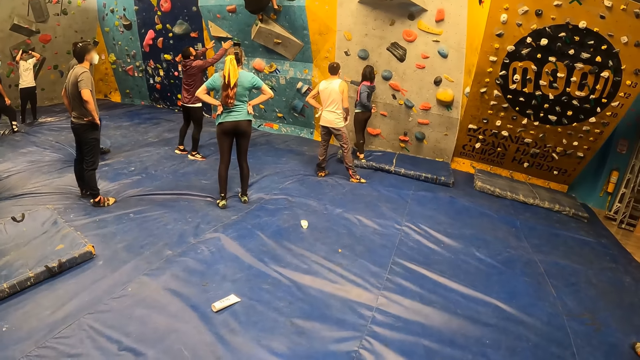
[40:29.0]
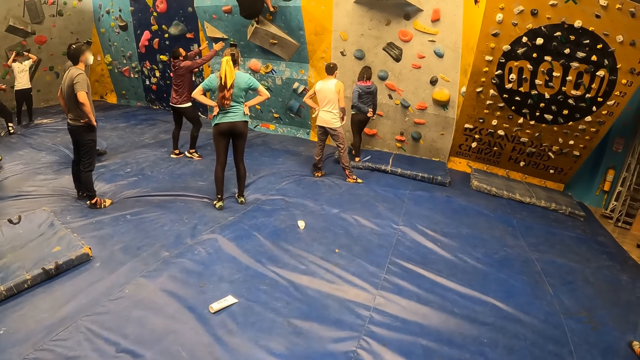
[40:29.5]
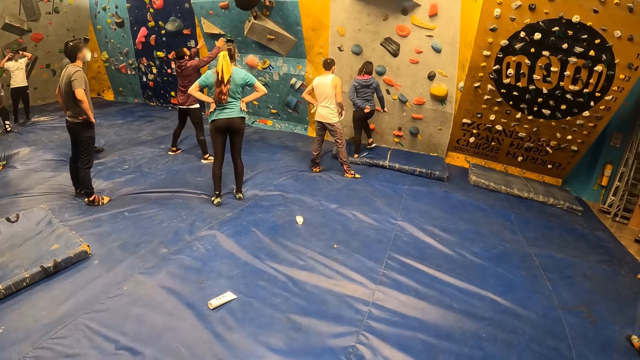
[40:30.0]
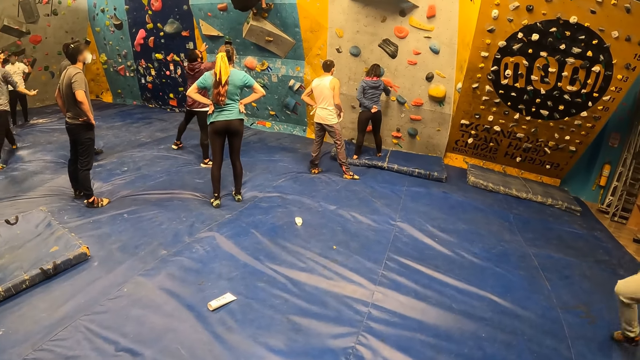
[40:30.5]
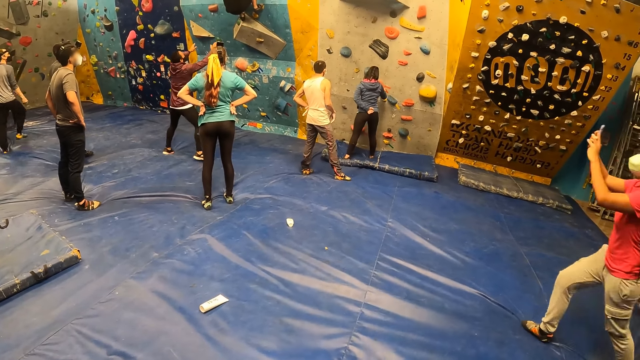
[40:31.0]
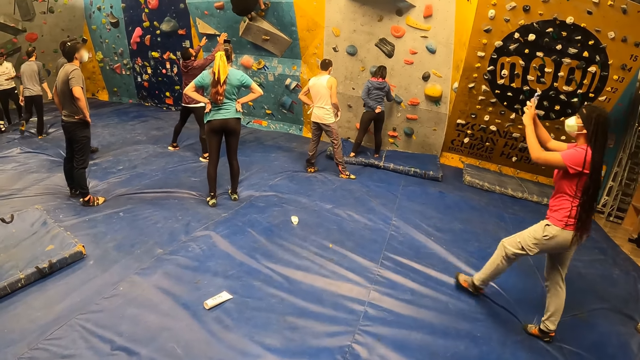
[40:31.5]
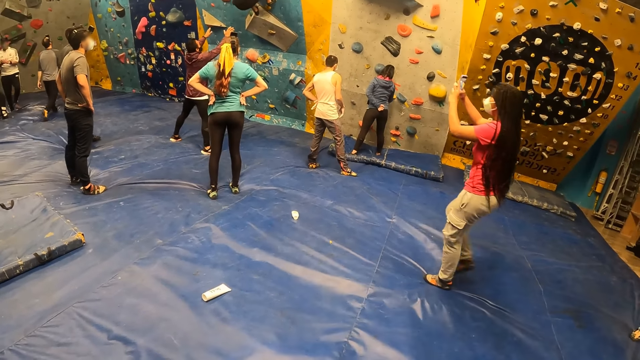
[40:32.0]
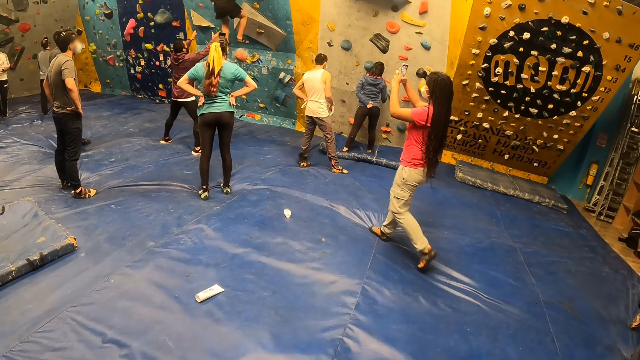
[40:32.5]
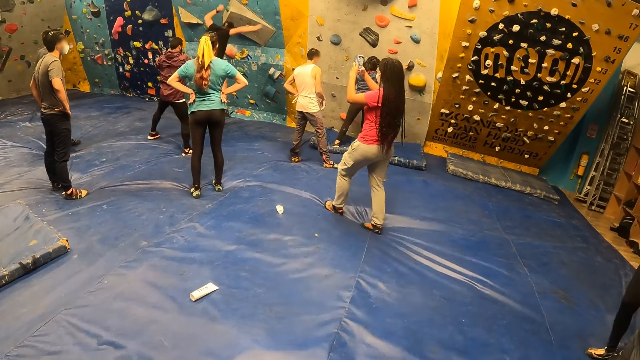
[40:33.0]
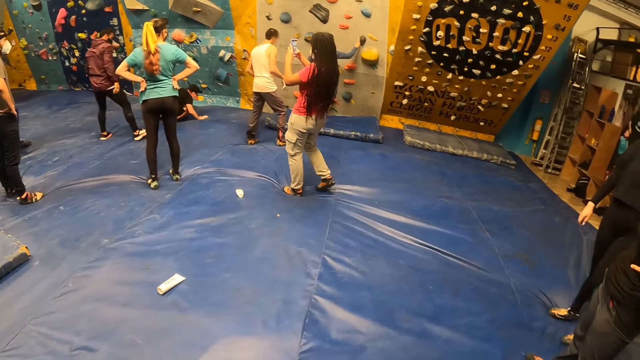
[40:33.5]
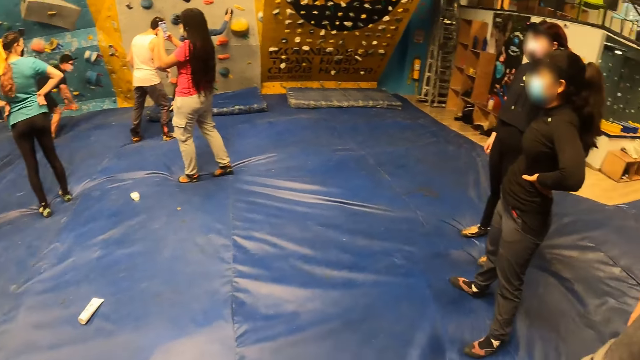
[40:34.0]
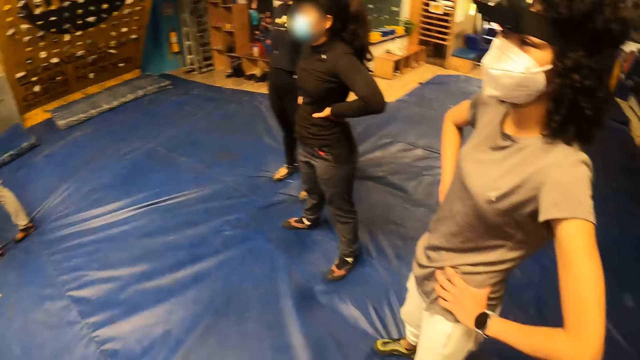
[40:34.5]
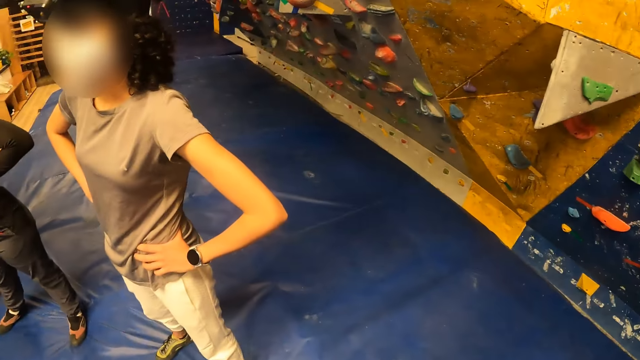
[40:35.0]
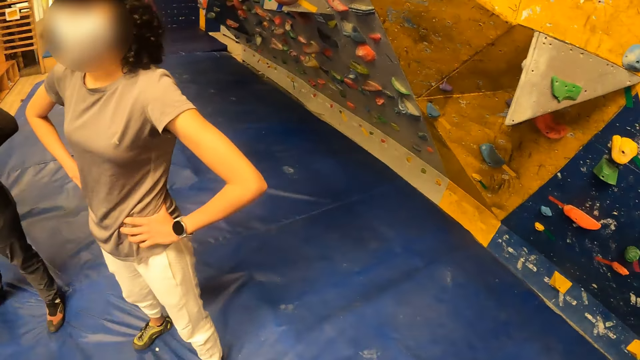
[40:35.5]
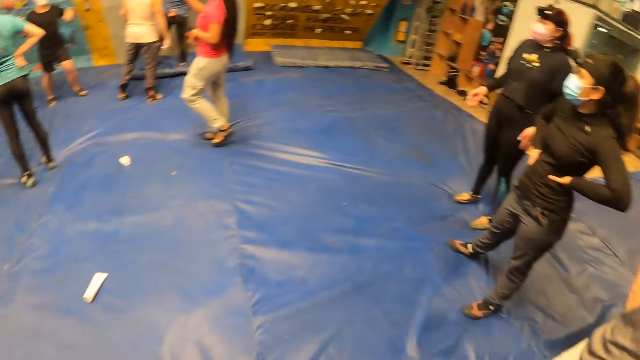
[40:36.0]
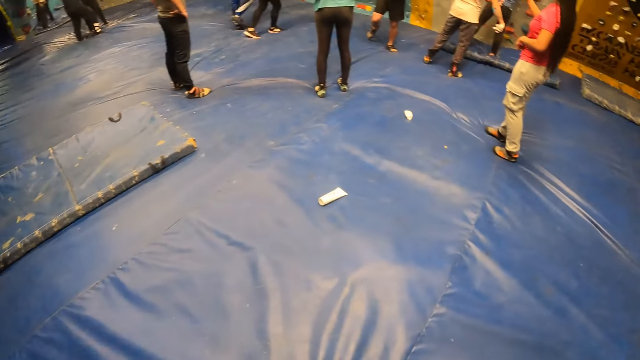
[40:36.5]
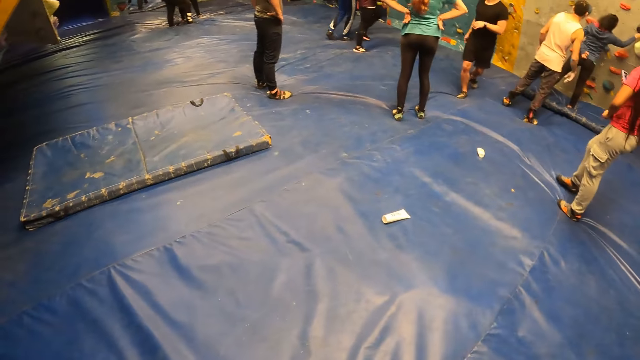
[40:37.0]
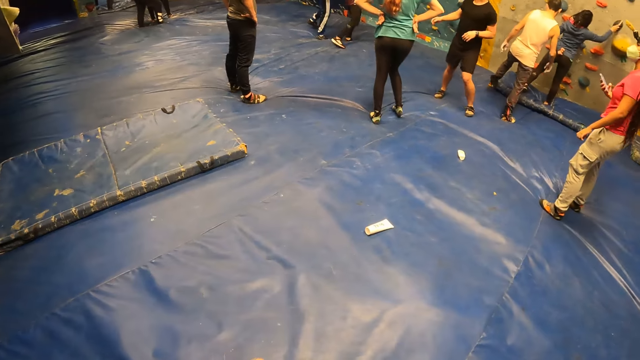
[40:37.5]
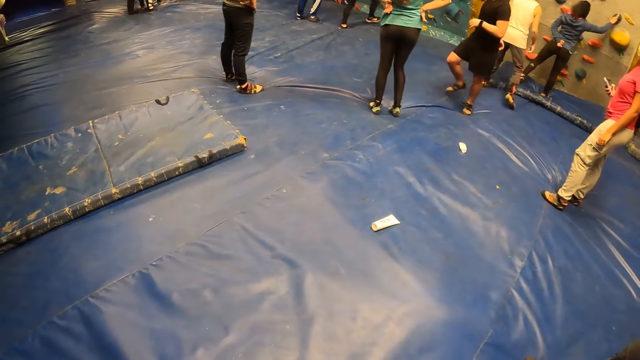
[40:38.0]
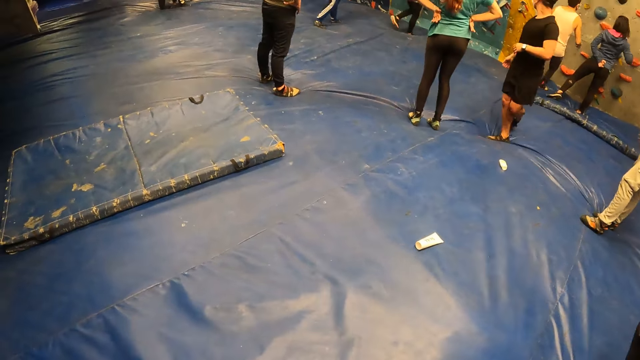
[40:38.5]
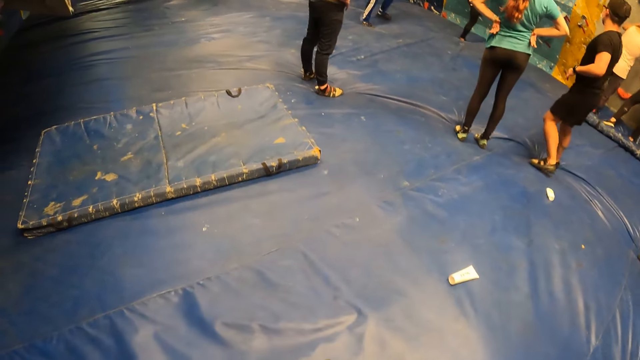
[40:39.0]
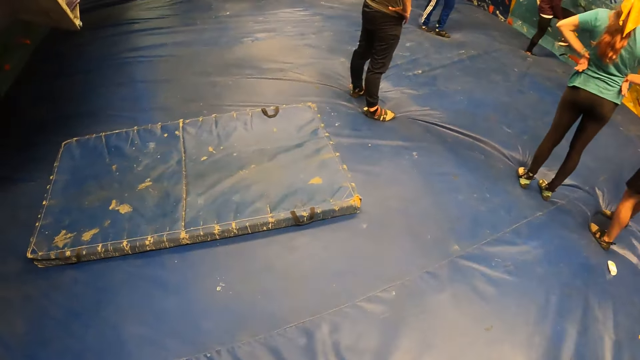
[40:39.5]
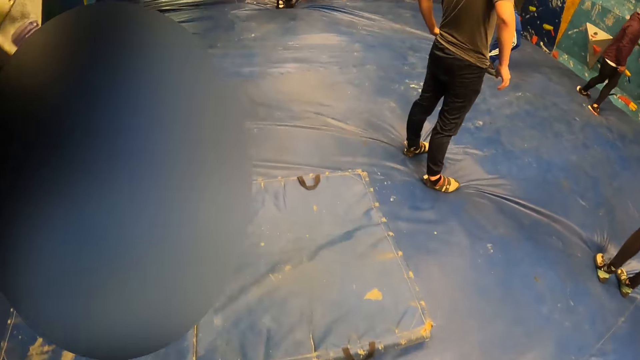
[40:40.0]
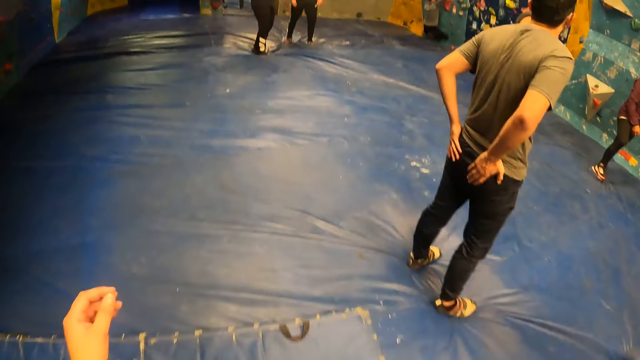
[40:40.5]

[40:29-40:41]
The camera wearer moves hands. They look around the place.

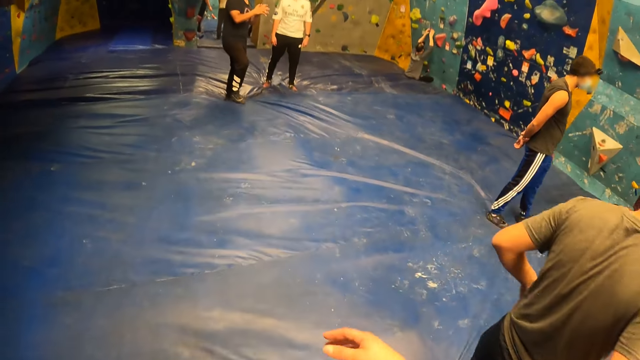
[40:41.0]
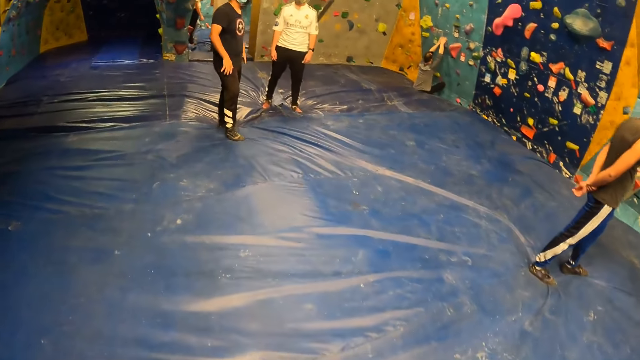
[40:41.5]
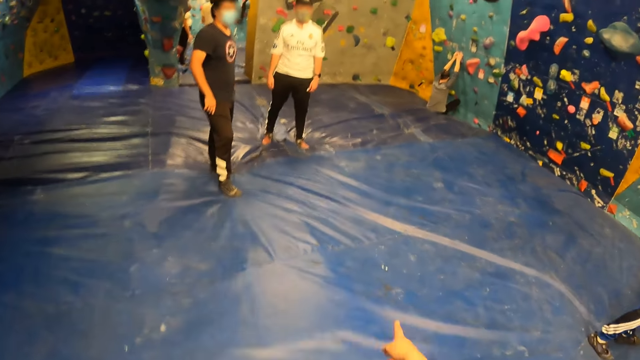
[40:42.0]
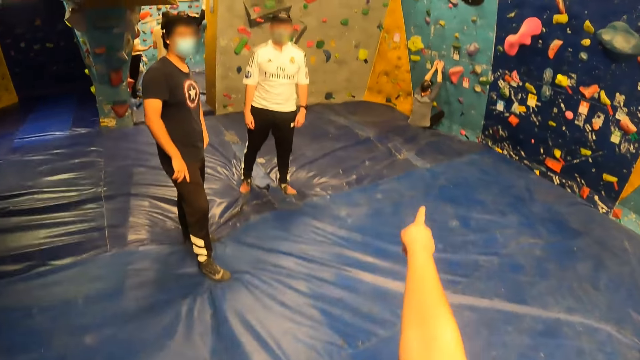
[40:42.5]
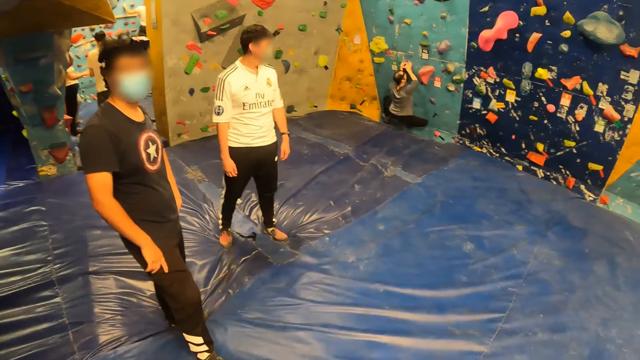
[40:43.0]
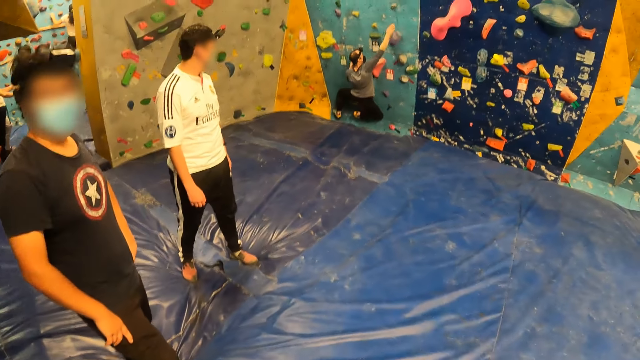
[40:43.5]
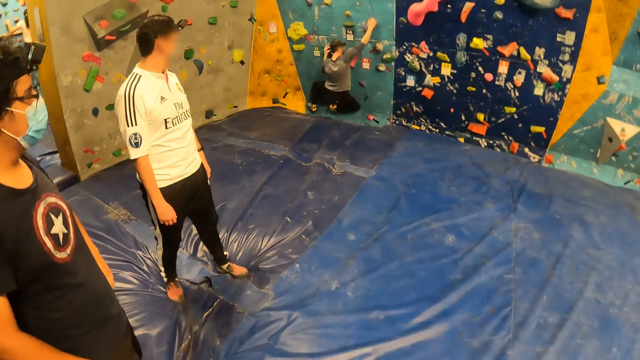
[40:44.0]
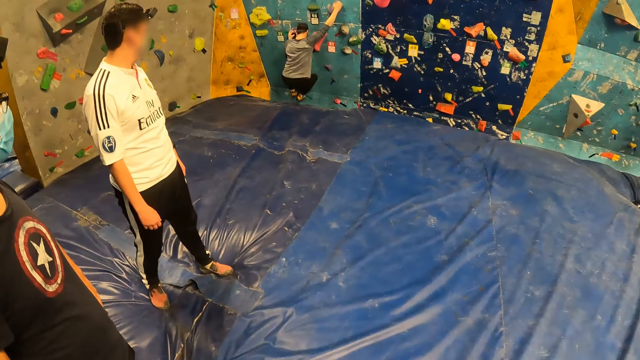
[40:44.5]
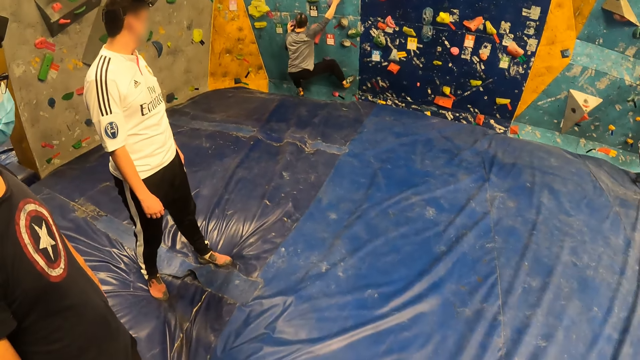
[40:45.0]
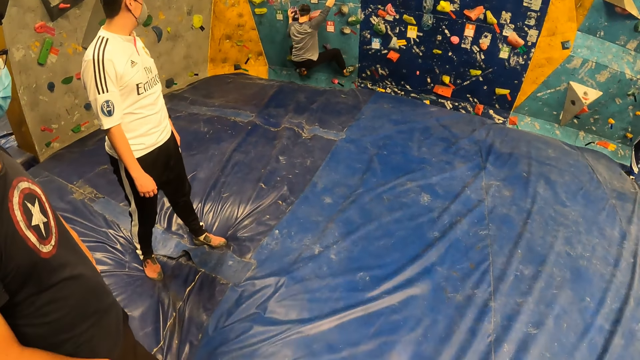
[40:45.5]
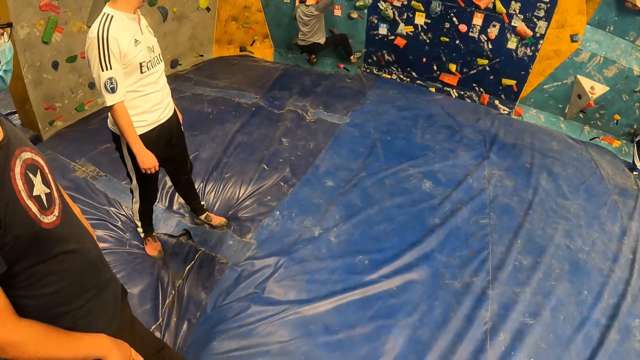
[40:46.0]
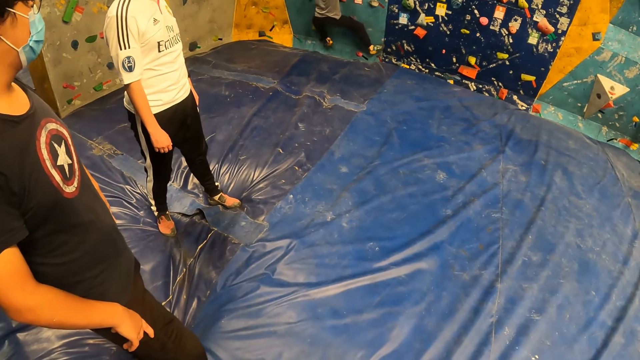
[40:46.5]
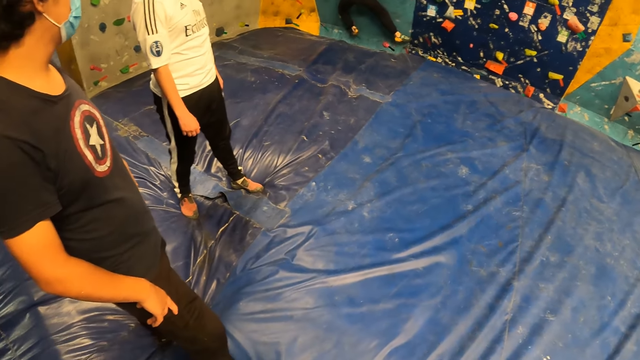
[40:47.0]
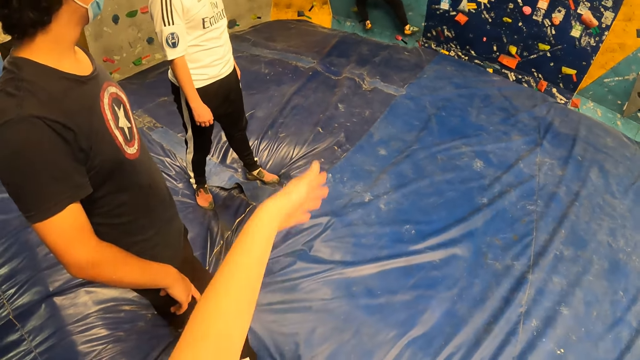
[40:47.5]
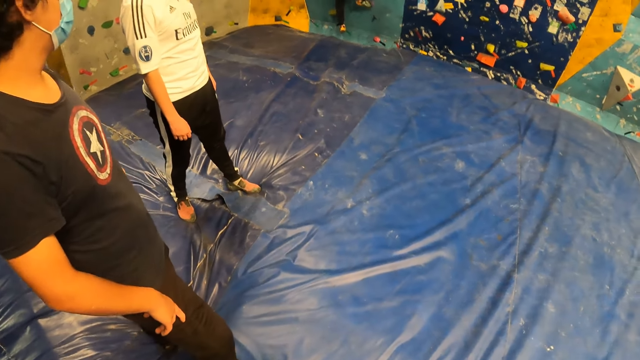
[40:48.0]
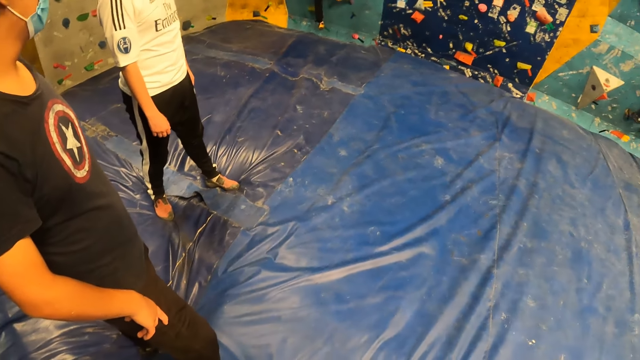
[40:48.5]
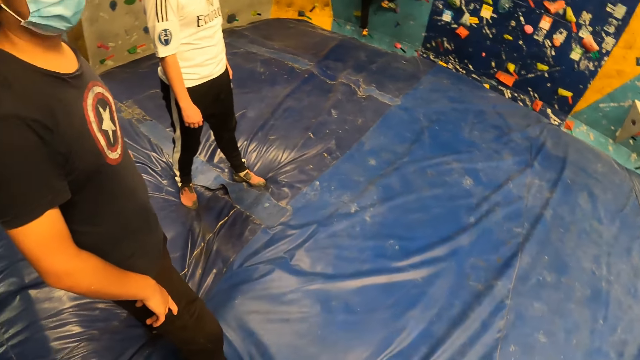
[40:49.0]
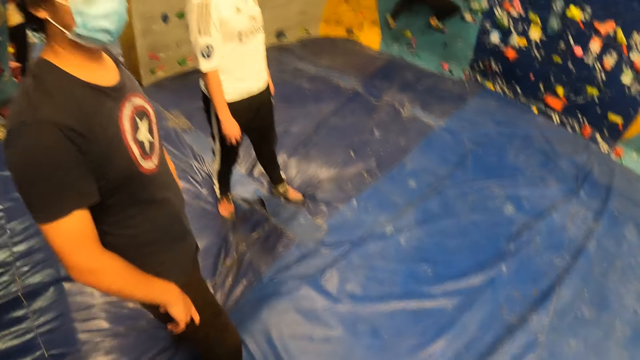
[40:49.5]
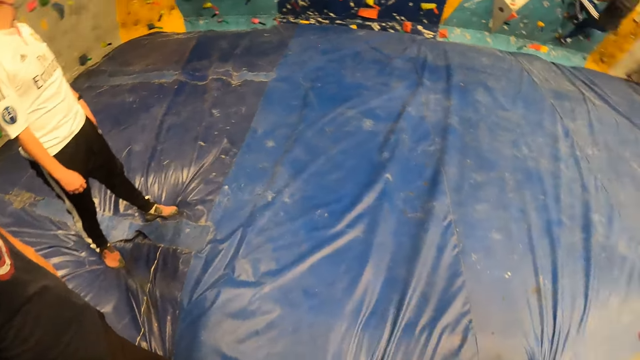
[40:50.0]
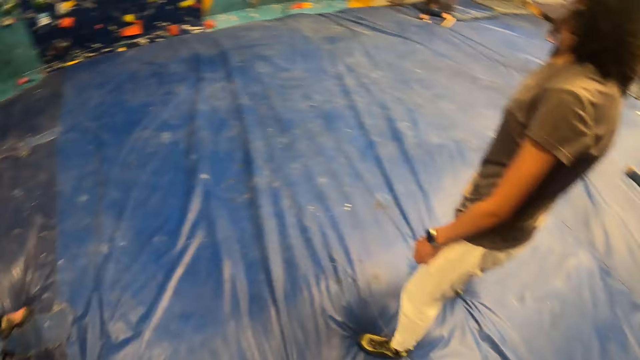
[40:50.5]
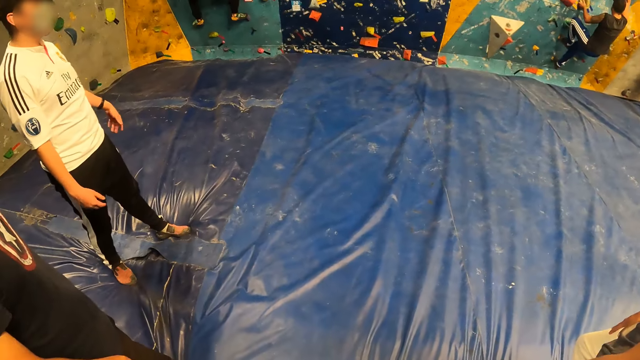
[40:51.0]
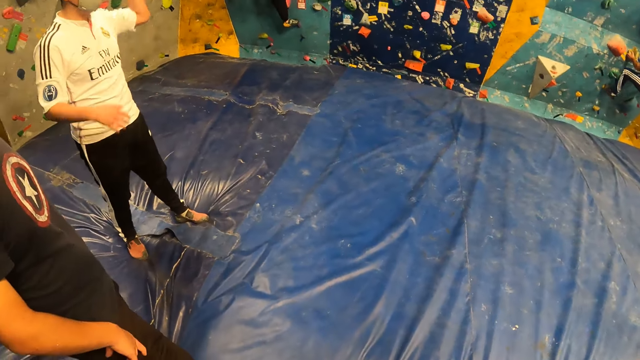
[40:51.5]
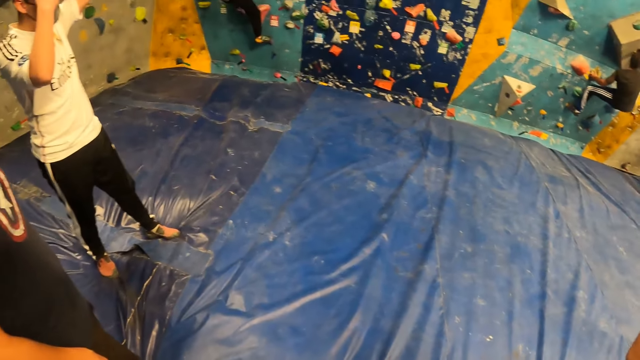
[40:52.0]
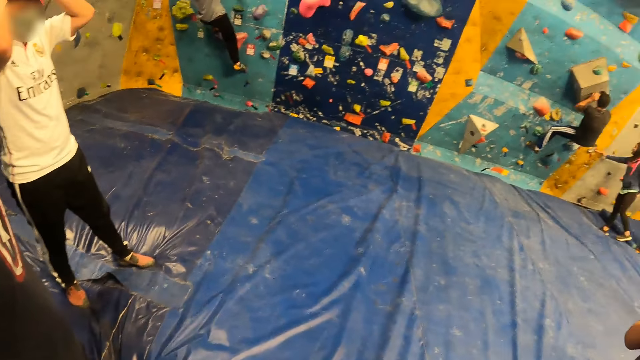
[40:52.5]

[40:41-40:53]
The camera wearer interacts with the man. She moves her hand. She looks around the place. She points with her left hand. She looks around.
